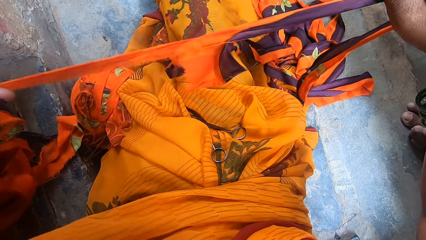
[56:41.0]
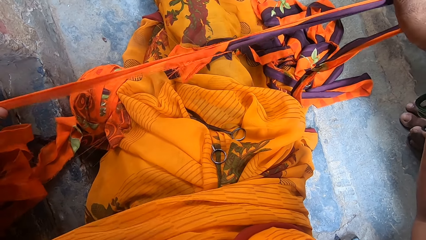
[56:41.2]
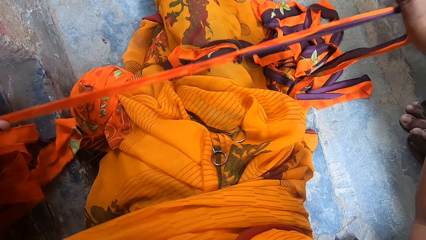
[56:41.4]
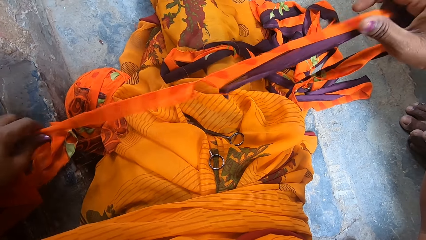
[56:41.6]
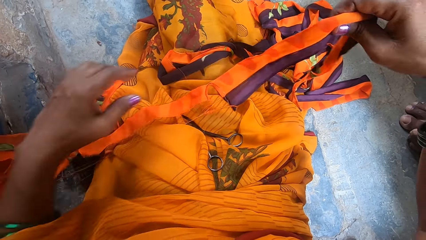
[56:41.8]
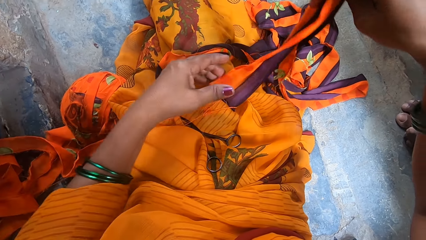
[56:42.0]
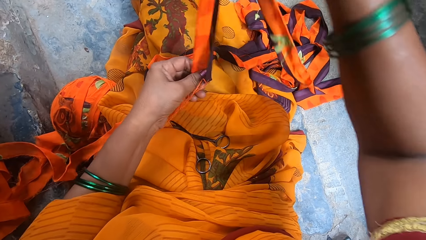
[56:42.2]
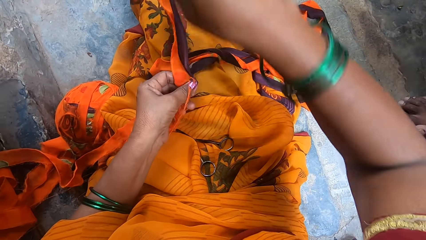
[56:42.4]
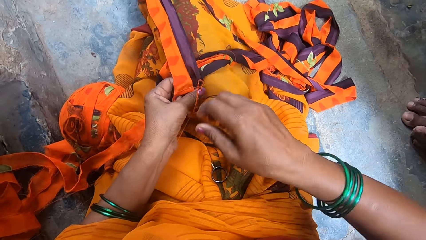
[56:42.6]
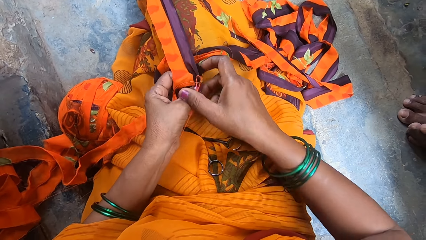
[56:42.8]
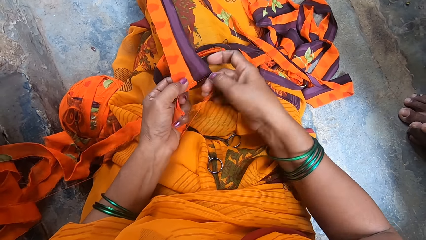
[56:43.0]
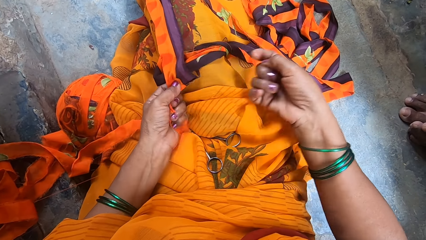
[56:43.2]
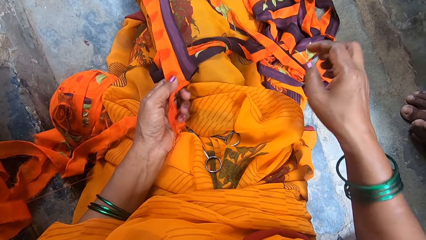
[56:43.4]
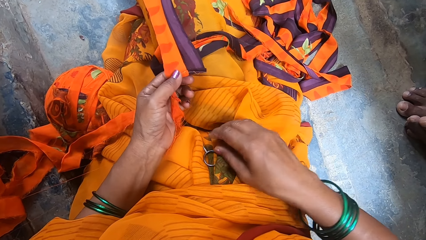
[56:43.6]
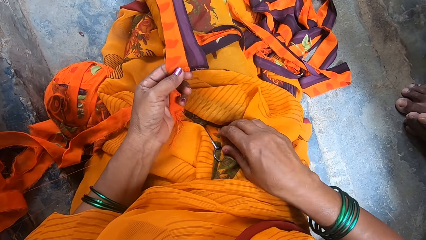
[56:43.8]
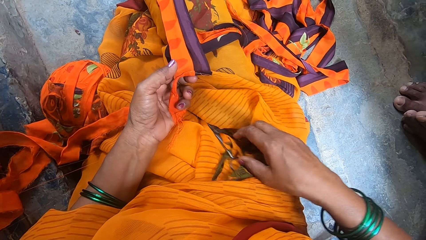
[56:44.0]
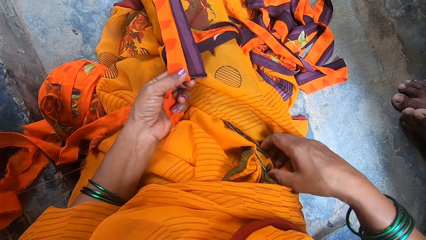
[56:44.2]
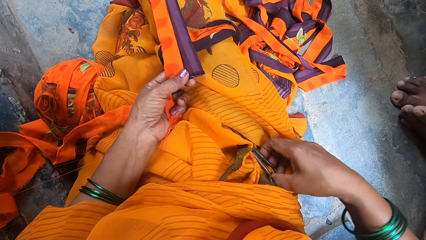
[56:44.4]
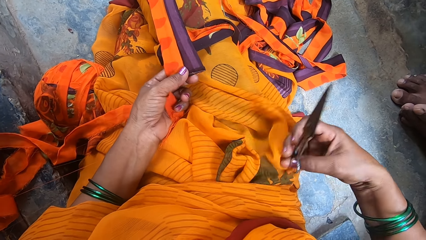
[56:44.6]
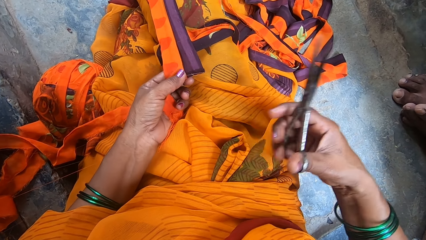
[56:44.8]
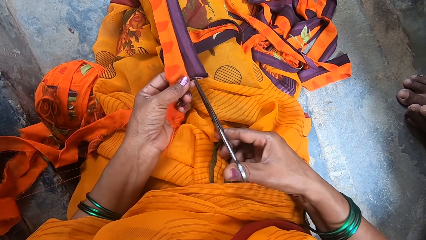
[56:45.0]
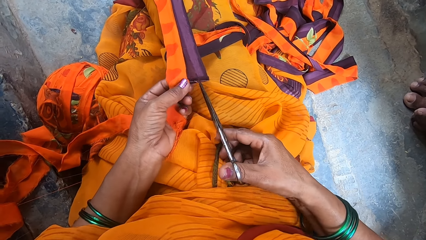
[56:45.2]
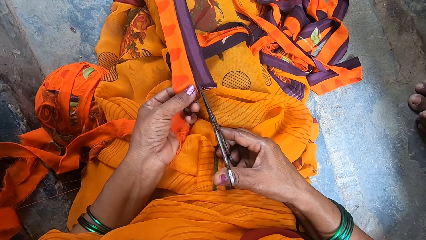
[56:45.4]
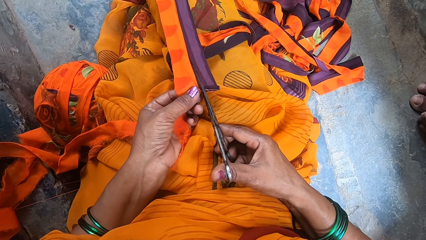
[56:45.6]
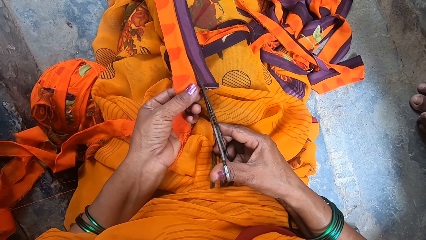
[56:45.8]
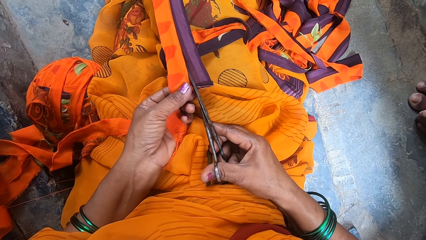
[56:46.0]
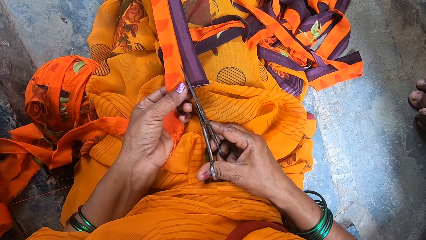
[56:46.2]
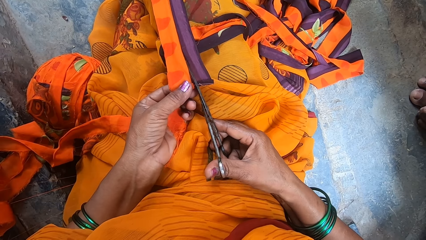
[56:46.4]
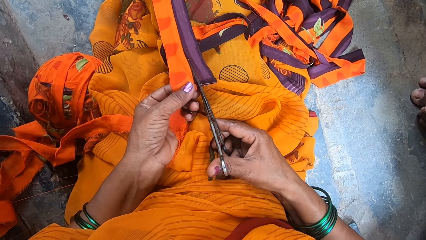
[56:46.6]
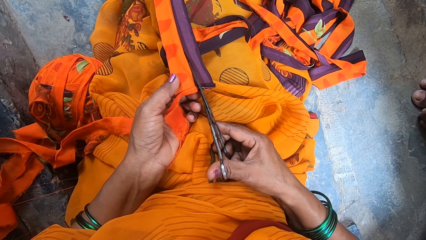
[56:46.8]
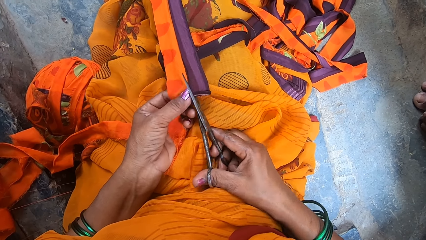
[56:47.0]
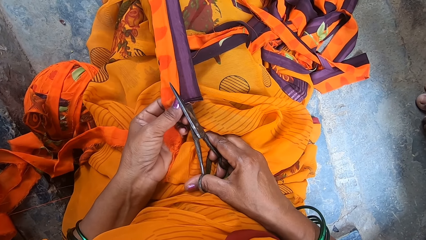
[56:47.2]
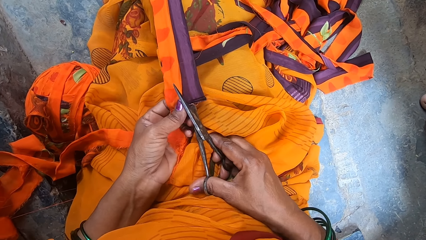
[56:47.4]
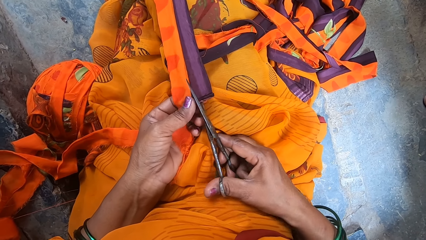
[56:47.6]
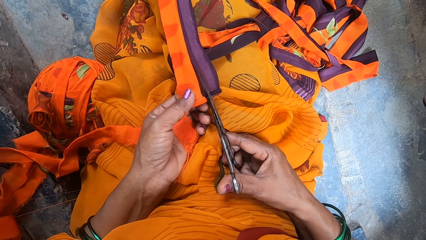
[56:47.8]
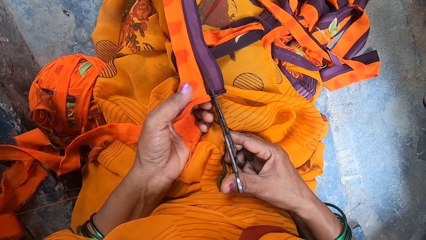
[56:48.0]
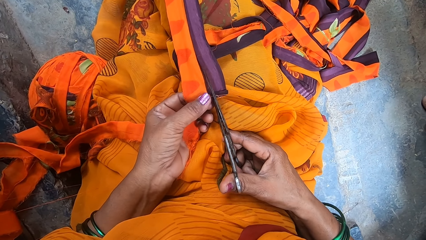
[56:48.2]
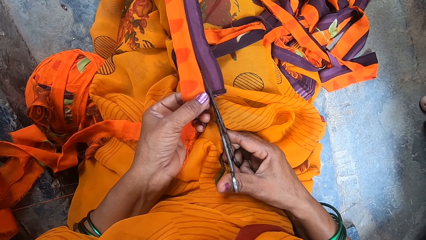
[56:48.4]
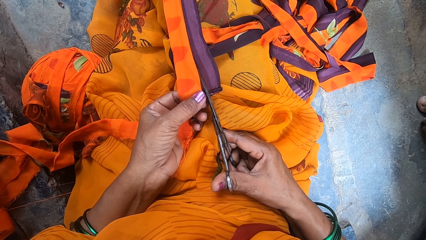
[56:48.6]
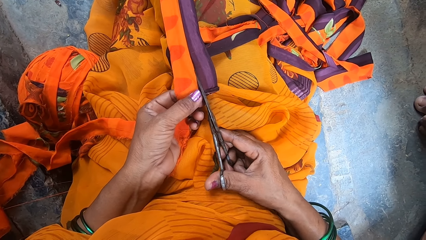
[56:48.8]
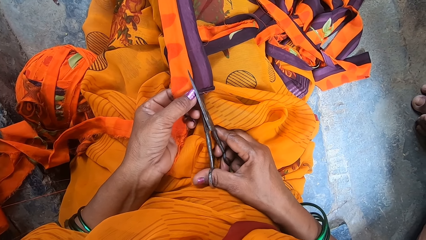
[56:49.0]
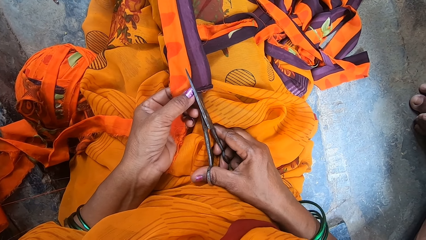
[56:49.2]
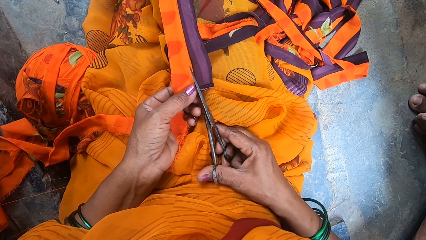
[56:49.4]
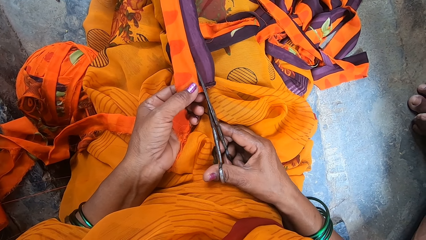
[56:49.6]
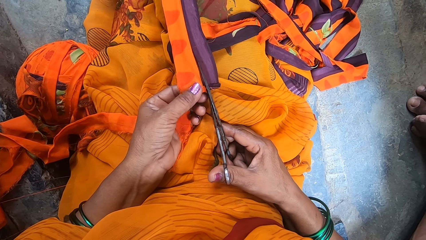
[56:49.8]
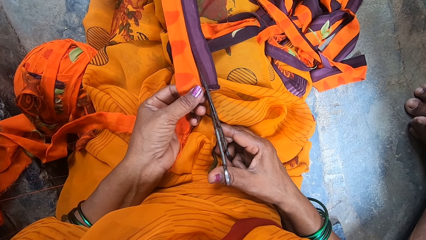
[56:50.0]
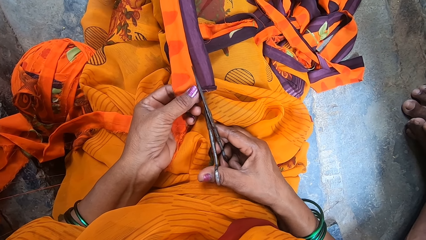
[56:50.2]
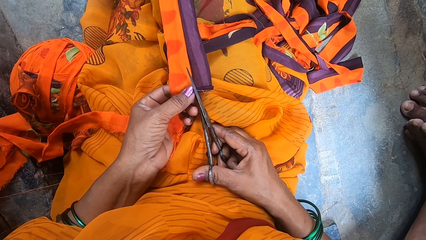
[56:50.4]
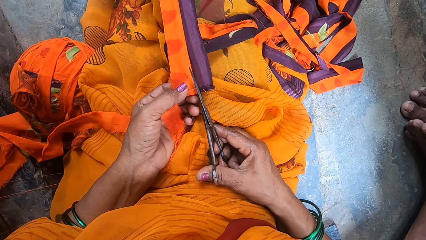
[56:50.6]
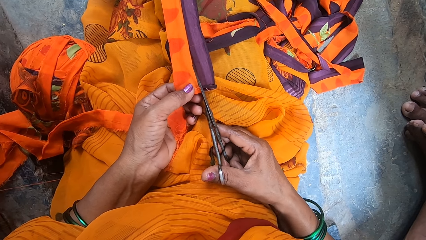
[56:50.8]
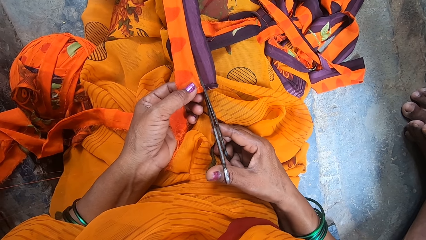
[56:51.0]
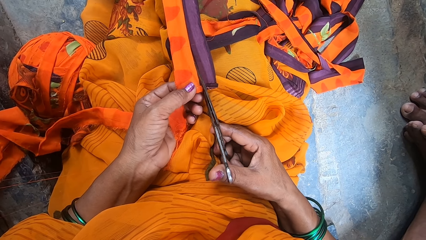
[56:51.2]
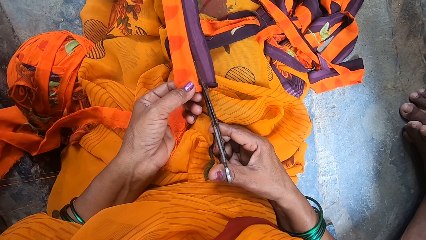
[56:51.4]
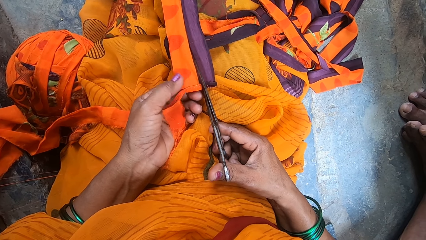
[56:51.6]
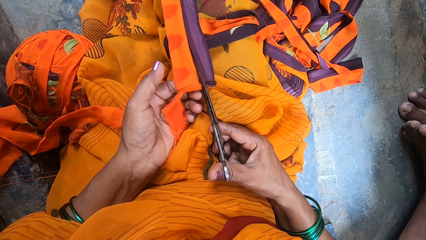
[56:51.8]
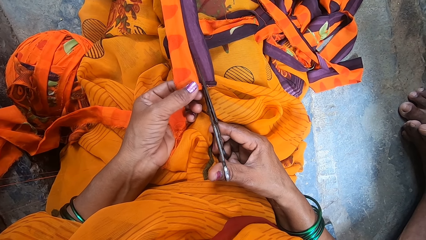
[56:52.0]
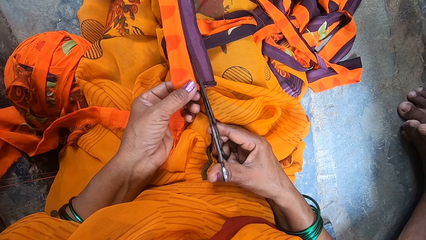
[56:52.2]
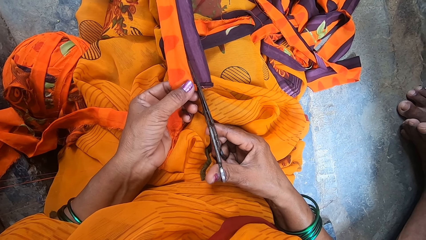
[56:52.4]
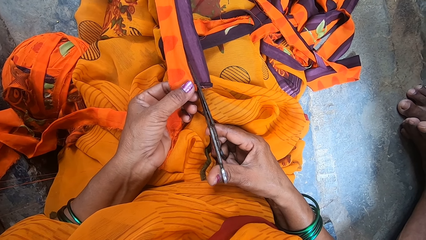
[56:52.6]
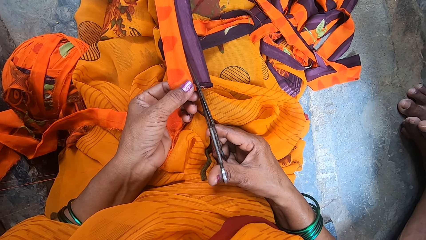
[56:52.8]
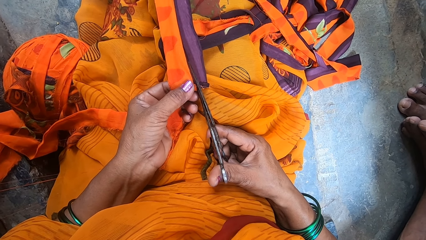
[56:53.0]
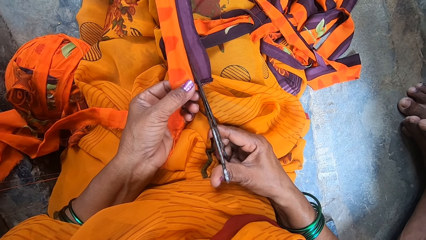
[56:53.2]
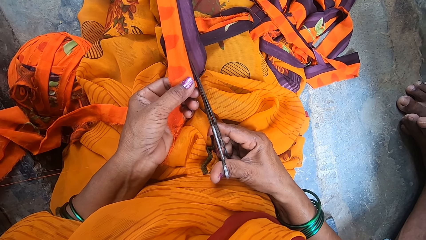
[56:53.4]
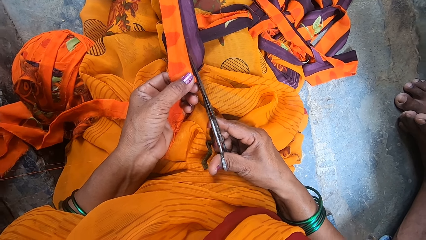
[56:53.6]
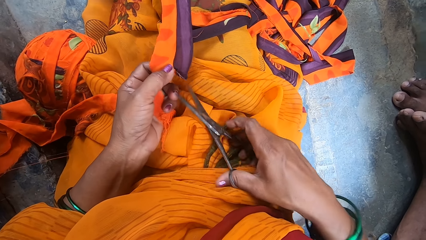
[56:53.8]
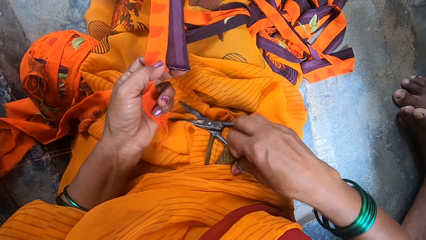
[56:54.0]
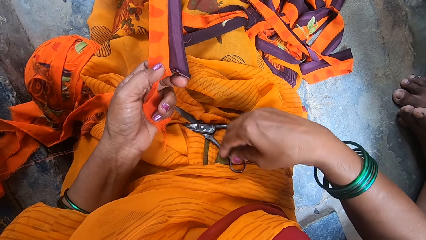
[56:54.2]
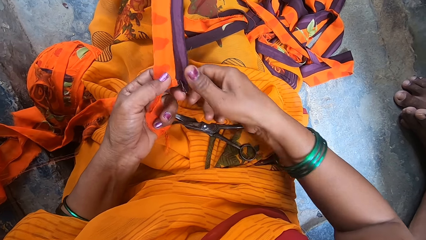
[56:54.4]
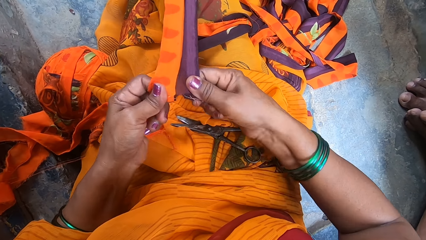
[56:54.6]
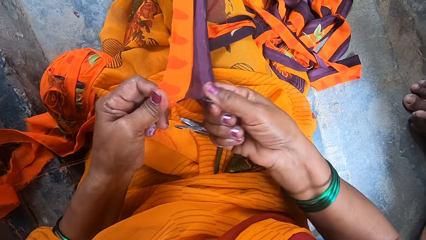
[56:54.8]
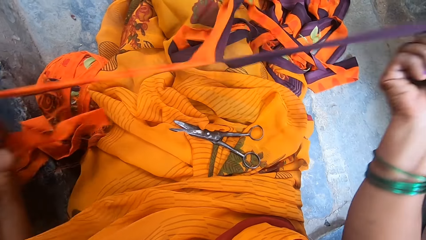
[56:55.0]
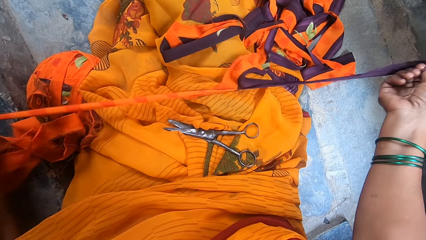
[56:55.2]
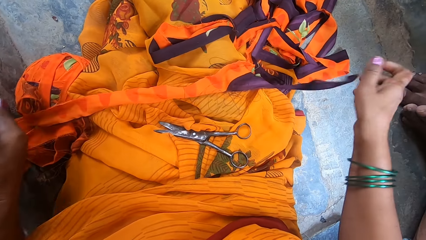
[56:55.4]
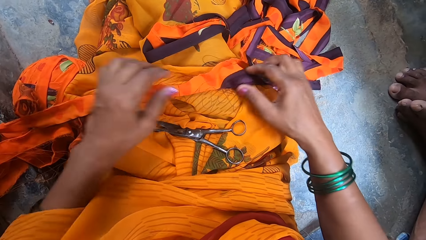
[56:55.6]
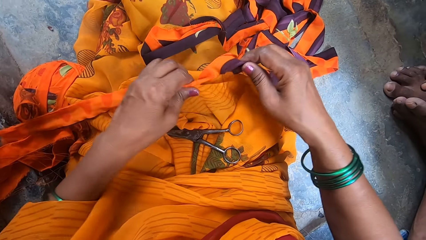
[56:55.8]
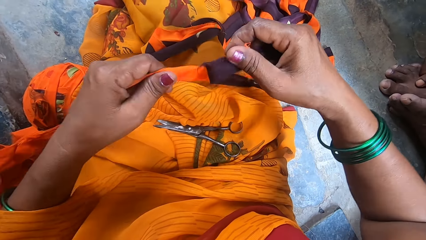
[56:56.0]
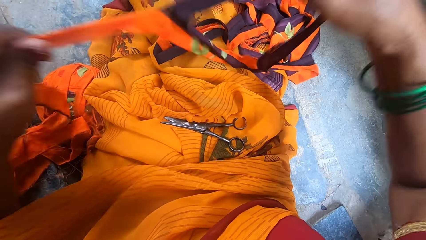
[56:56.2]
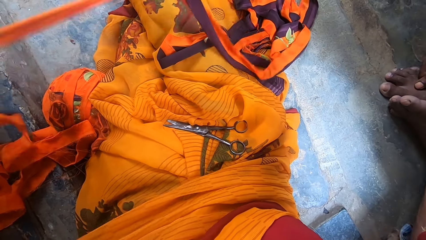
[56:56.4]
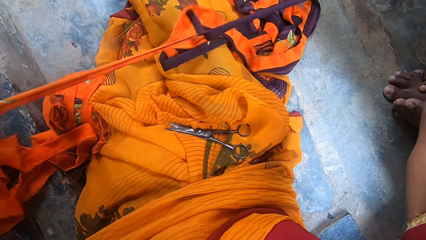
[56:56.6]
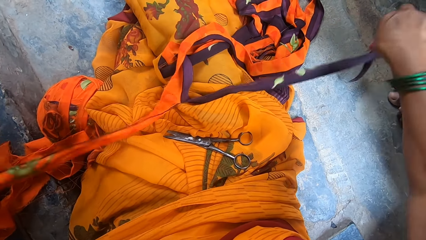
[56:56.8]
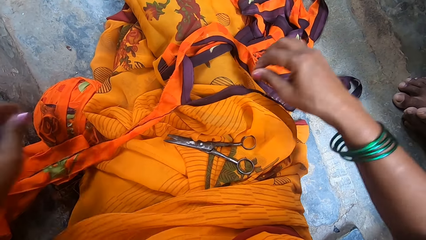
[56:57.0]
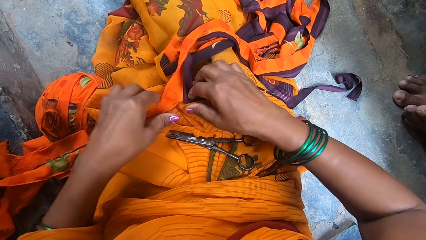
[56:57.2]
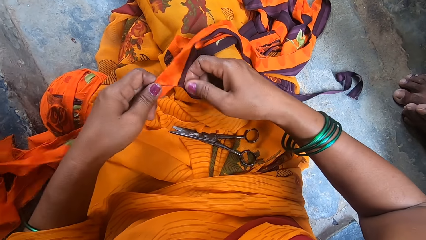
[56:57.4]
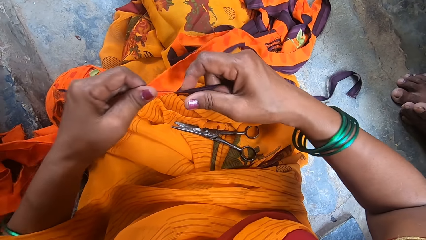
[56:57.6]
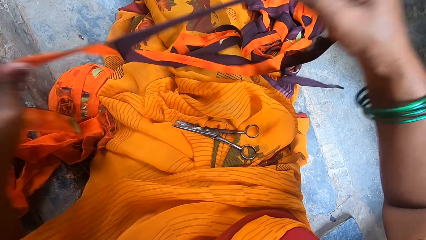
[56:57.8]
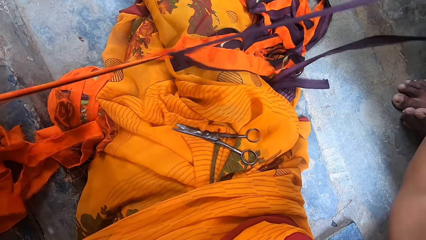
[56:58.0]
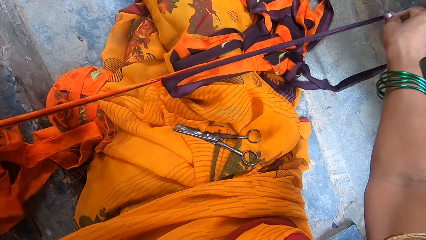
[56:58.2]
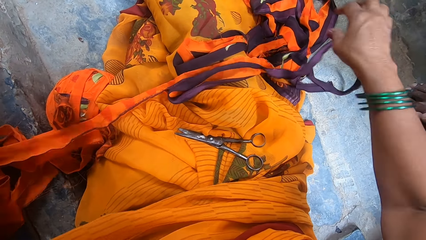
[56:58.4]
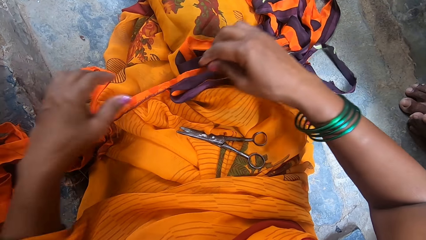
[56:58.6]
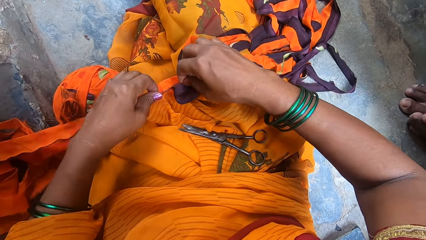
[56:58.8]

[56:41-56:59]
The camera wearer tears the fabric. She places the fabric on her lap. She holds a string. She removes the string from the fabric. She picks up a pair of scissors from her lap. She cuts the cloth with the scissors. She places the pair of scissors on the fabric. She converses with a person and another person. She holds the fabric. She converses with the person and the other person. She cuts the fabric. She places the pair of scissors on her lap. She holds the fabric. She rips the cloth into strips. She drops the fabric on her lap. She picks up the fabric. She tears the fabric. She drops the fabric on her lap. She picks up the fabric. She tears the fabric.
